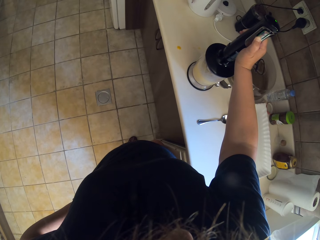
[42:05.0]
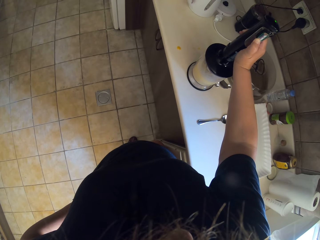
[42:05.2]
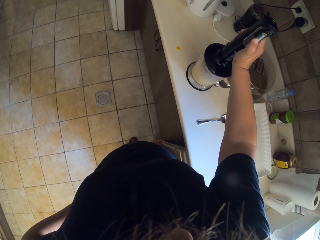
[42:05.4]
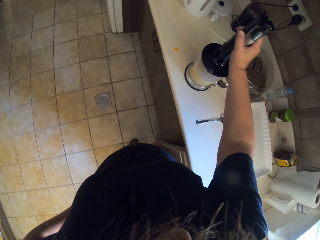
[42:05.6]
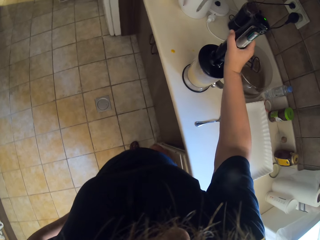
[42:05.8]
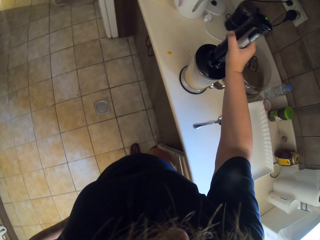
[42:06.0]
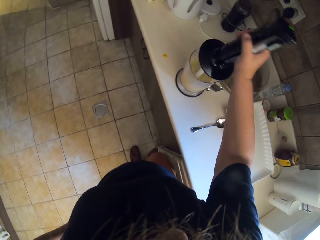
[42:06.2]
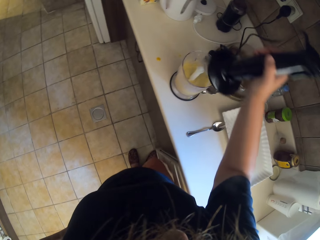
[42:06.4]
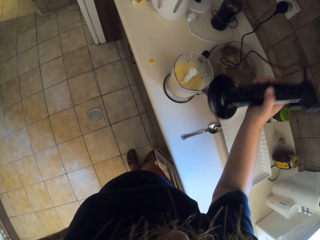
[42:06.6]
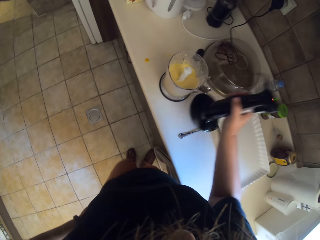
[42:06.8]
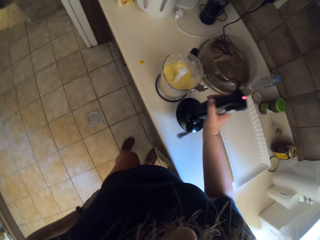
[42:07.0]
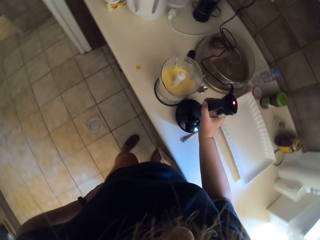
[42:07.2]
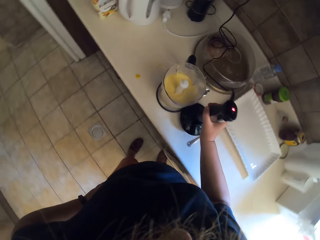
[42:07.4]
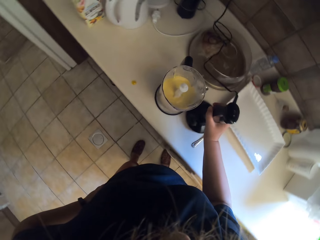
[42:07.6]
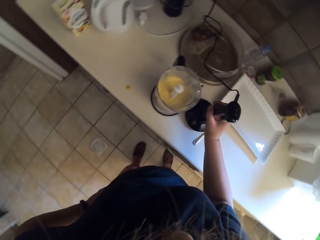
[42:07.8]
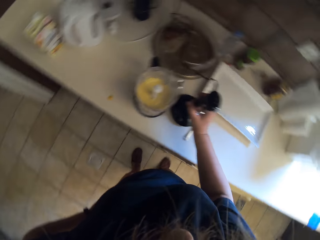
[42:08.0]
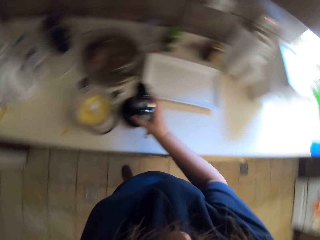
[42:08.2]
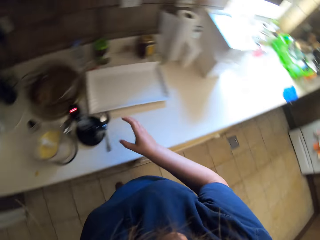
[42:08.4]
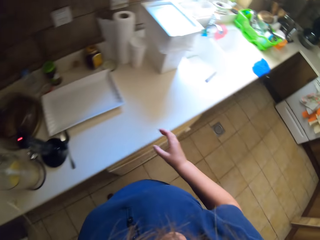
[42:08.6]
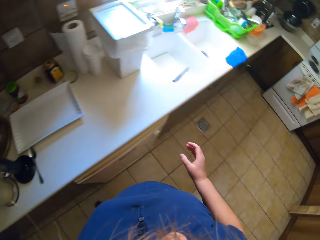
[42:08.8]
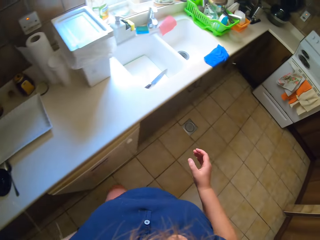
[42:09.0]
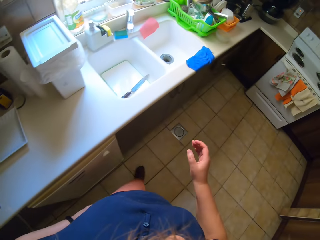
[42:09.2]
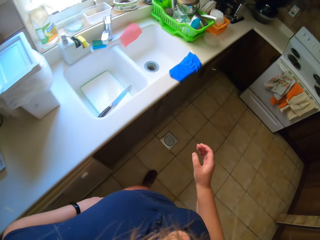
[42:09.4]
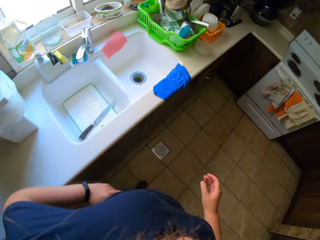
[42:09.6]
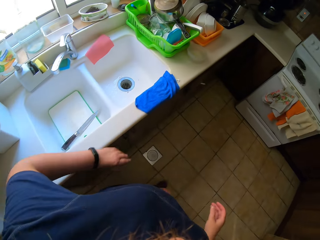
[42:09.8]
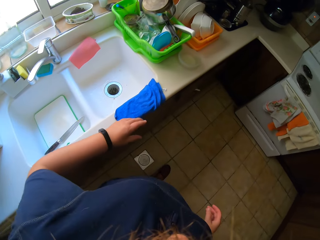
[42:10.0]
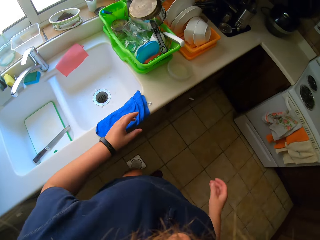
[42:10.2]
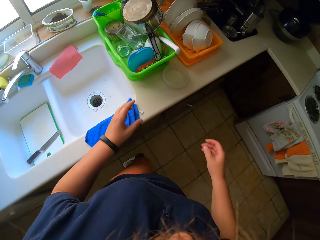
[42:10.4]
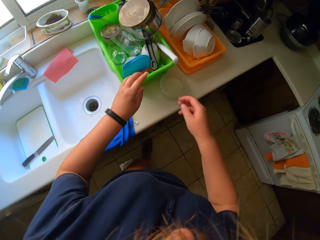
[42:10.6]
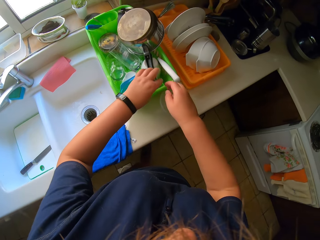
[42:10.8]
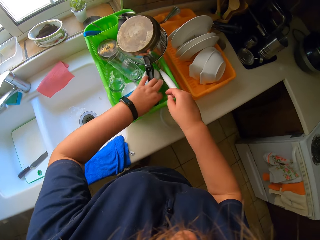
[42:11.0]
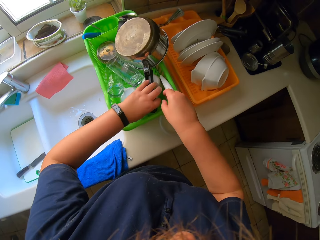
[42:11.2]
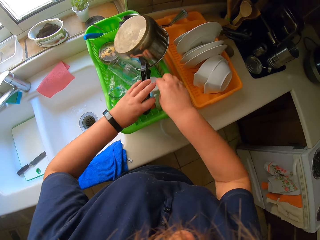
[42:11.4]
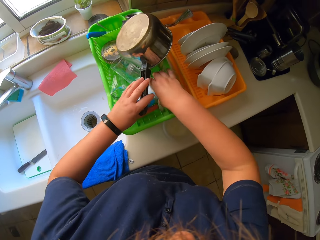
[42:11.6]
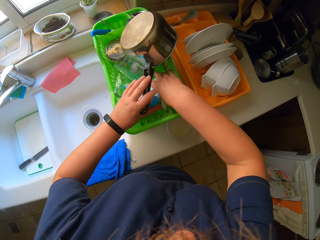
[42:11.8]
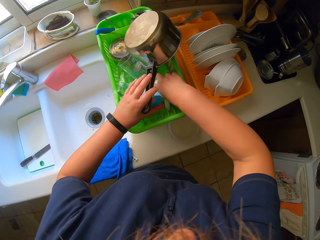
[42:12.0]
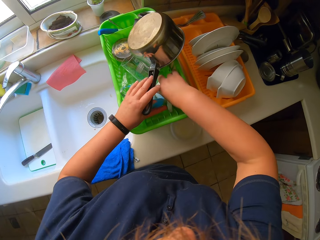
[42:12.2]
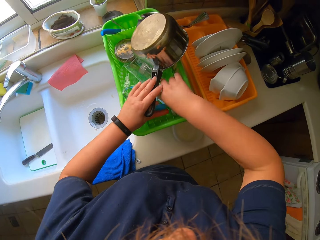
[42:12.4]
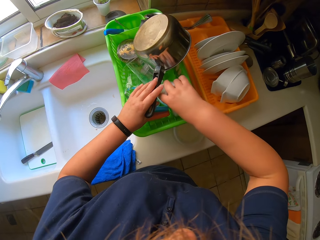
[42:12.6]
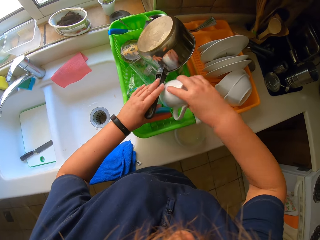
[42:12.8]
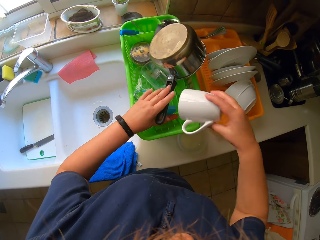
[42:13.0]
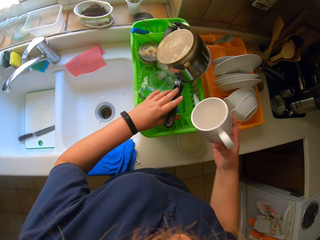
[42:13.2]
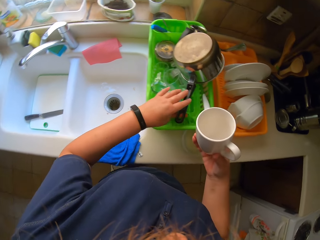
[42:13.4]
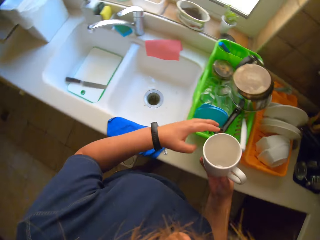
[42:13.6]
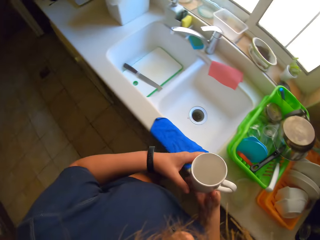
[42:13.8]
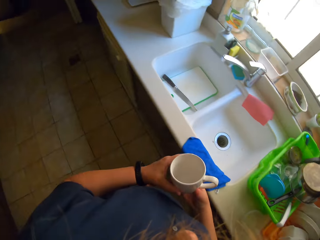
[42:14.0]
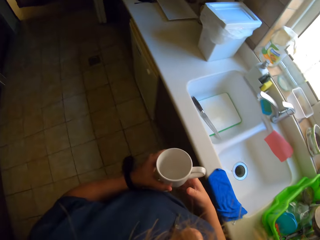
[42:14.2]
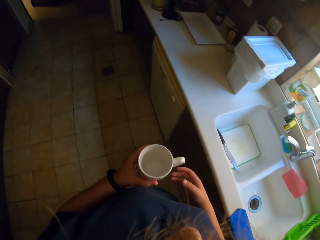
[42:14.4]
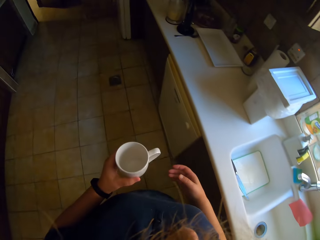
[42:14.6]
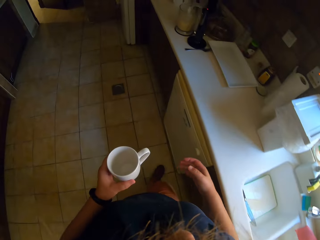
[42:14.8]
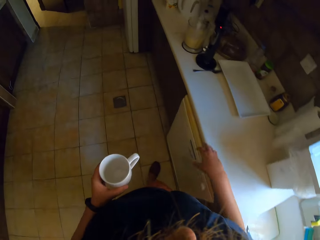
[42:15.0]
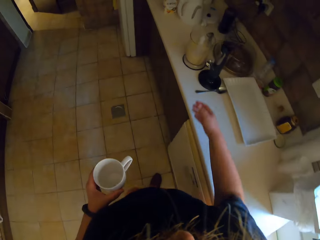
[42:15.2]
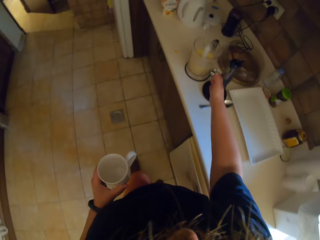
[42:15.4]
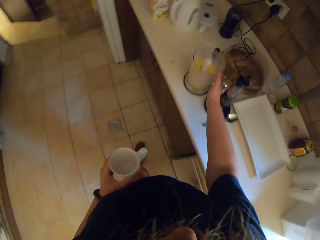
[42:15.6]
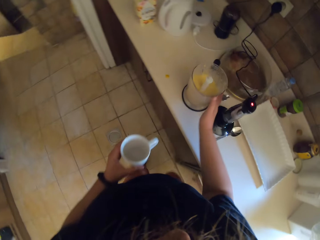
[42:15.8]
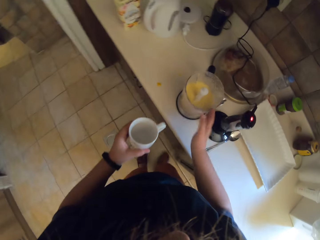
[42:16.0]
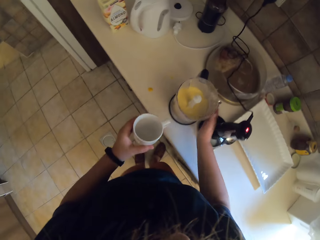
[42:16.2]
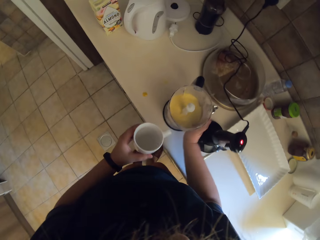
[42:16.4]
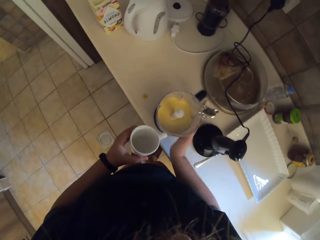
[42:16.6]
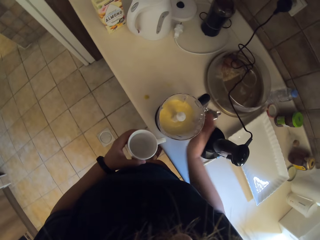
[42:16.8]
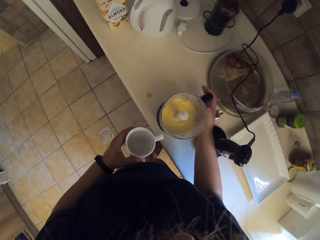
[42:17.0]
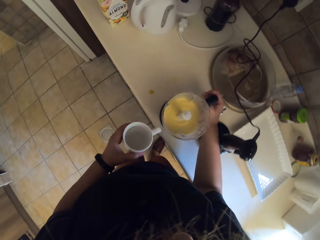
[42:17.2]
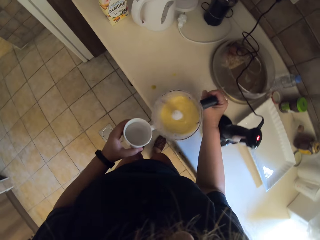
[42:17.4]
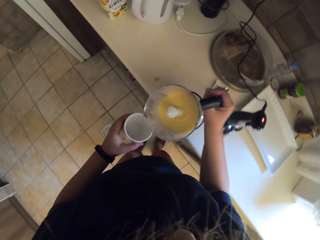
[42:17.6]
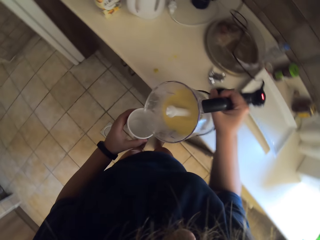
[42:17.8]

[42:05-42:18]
The camera wearer opens the blender. They turn around. They pick up a mug. They walk around. They pick up the blender.

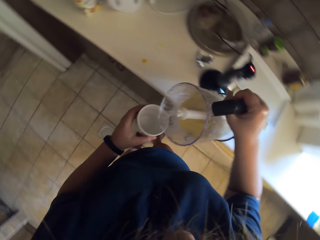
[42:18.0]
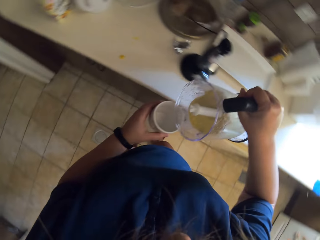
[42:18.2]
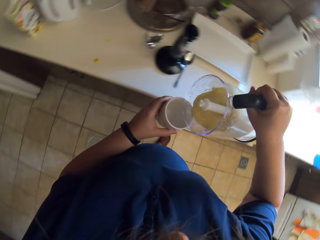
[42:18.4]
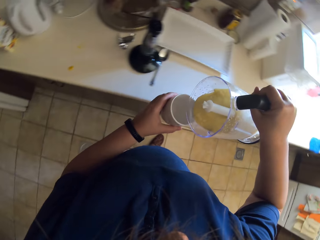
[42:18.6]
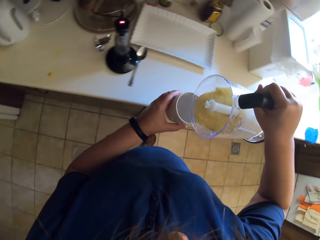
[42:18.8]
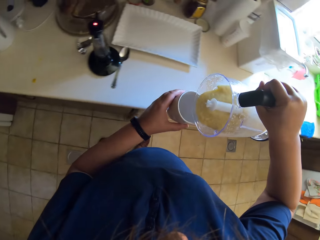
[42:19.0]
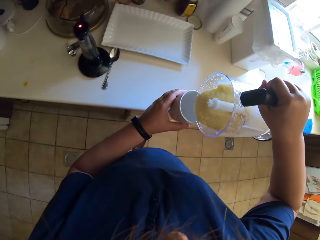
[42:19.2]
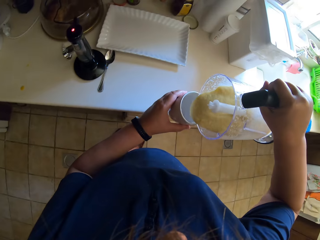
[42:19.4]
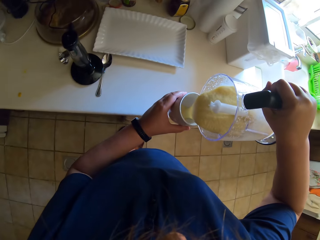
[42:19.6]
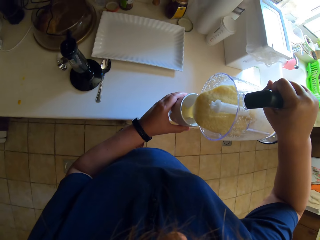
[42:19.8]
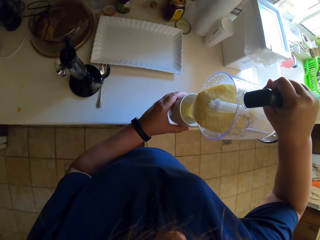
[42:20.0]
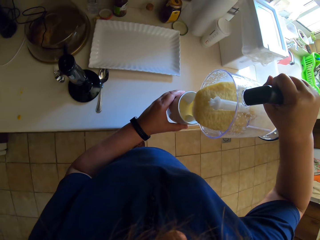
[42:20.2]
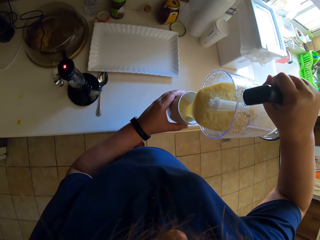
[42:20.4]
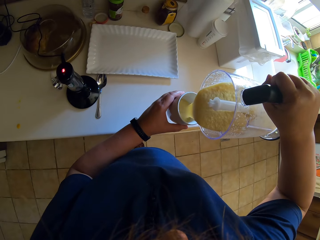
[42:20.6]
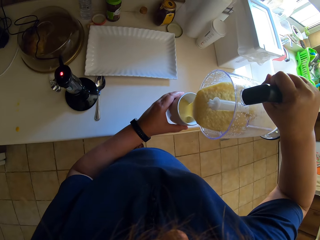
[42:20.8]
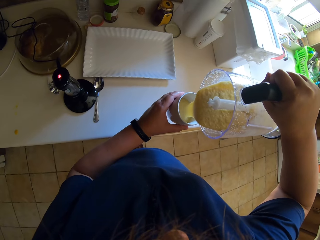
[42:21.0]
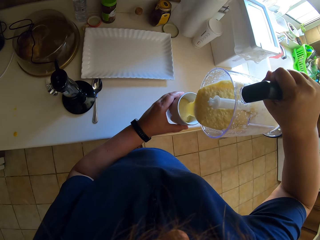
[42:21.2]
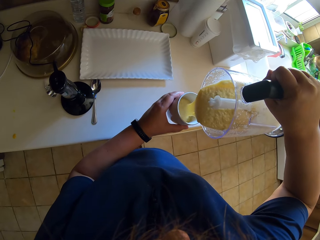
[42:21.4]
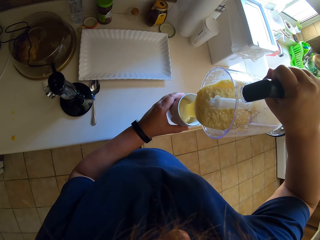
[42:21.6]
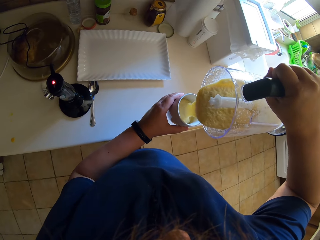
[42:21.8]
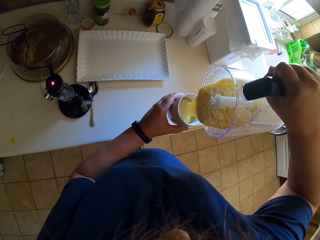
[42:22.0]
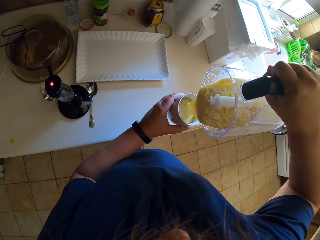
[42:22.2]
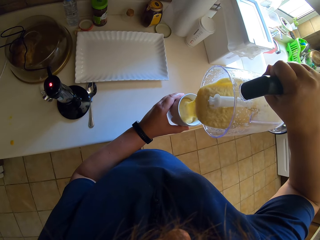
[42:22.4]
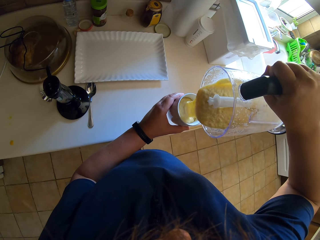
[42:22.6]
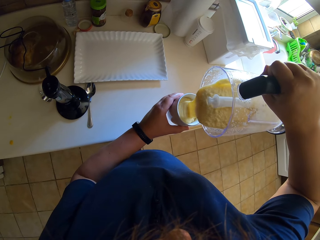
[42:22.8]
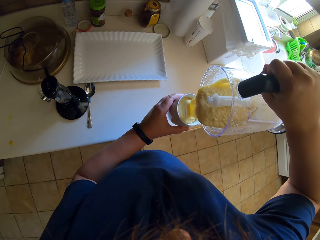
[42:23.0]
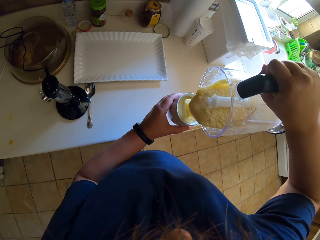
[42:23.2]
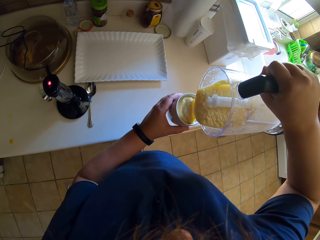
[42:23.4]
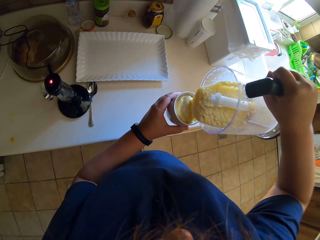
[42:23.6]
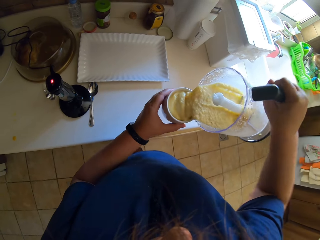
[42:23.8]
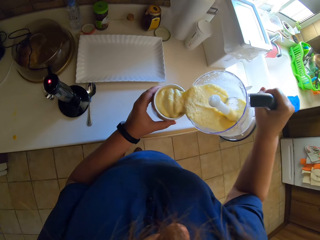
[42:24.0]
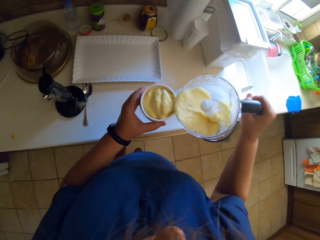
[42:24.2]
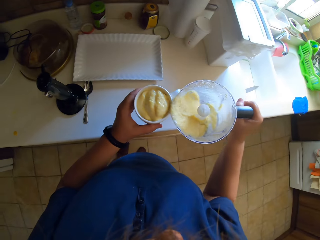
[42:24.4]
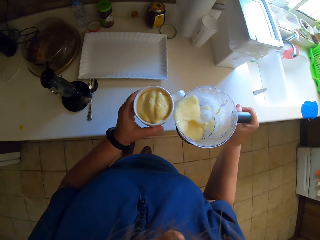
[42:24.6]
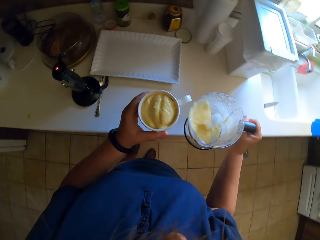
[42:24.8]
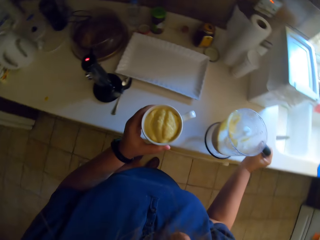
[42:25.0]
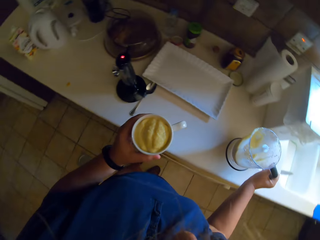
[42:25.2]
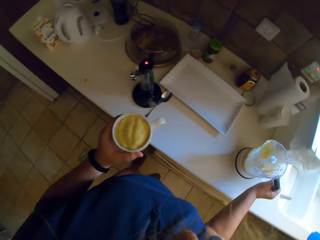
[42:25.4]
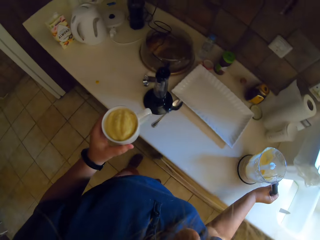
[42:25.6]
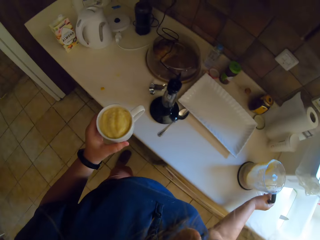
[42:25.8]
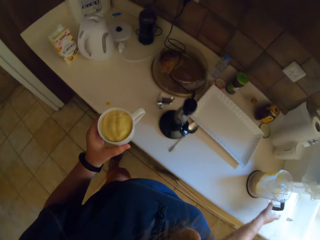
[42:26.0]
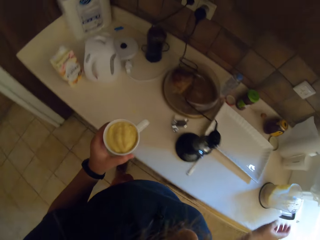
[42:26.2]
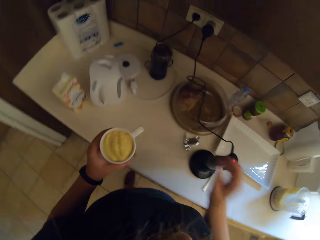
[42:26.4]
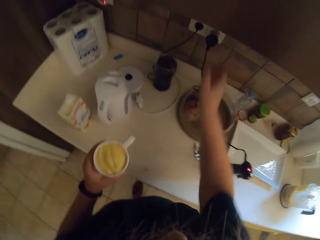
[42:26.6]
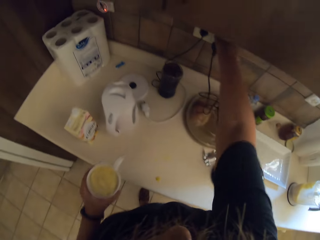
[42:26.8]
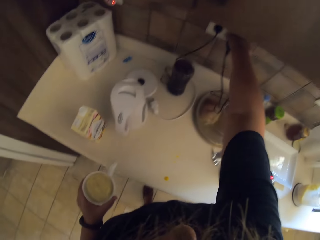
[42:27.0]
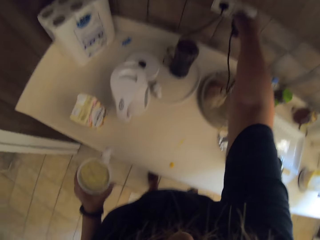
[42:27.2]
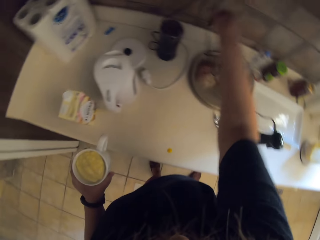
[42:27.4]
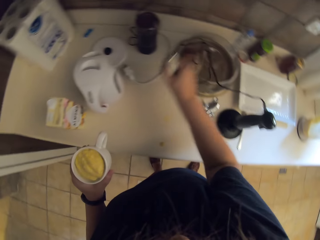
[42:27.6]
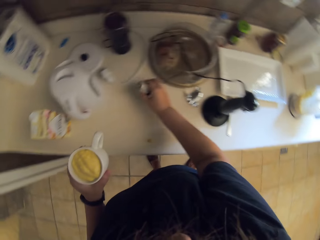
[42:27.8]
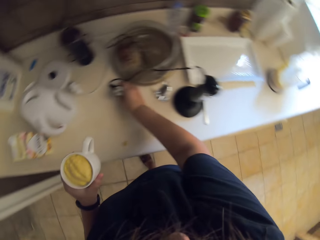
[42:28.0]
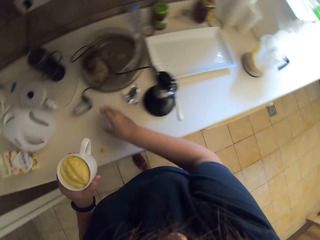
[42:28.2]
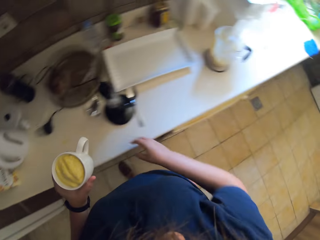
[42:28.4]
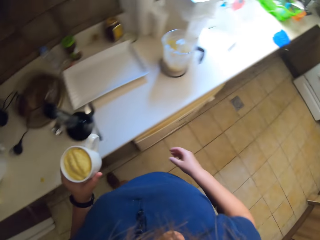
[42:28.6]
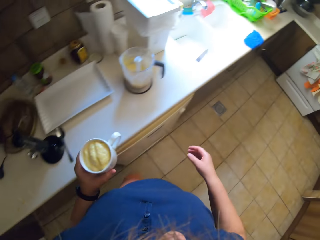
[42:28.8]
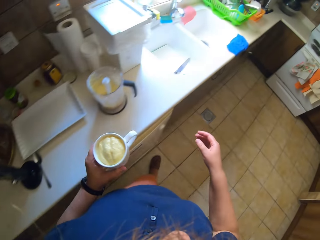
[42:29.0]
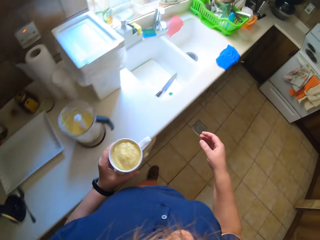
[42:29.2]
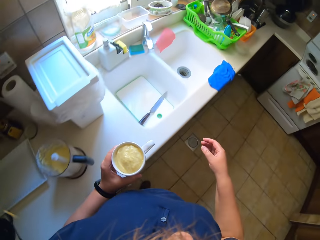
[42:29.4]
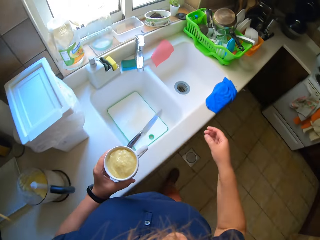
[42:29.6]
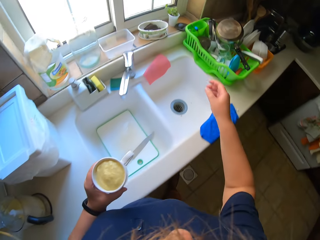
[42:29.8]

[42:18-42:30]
The camera wearer pours the blended juice into the cup. They put the blender on the table. They unplug the blender extension from the socket.
